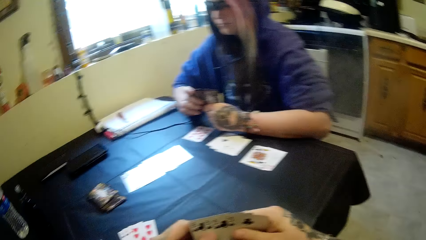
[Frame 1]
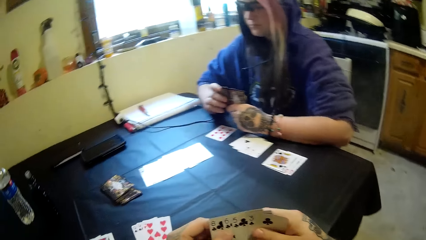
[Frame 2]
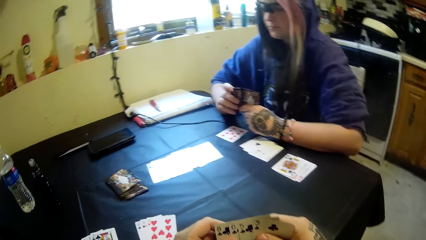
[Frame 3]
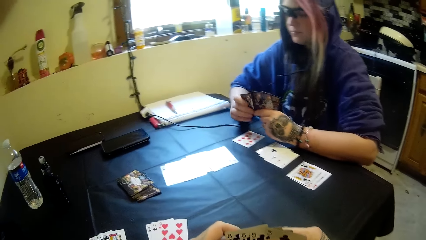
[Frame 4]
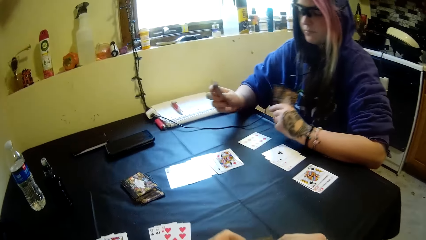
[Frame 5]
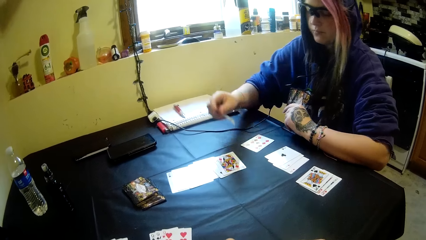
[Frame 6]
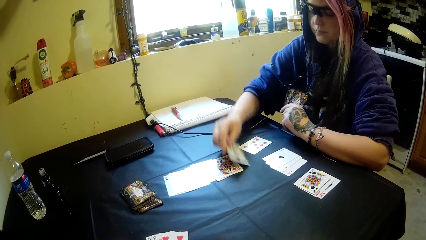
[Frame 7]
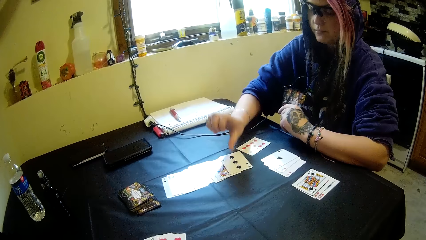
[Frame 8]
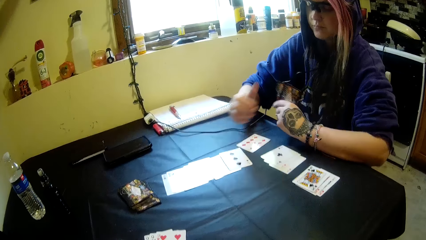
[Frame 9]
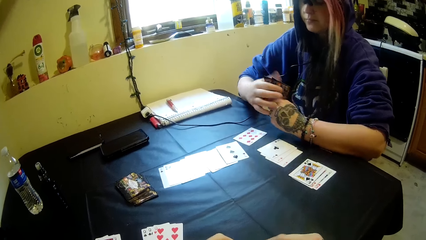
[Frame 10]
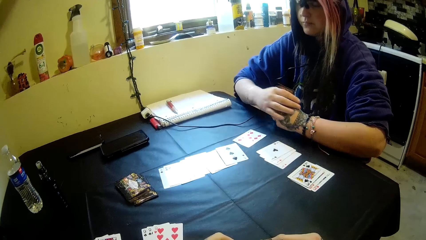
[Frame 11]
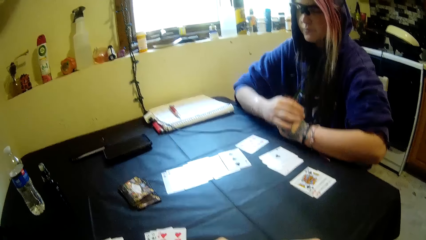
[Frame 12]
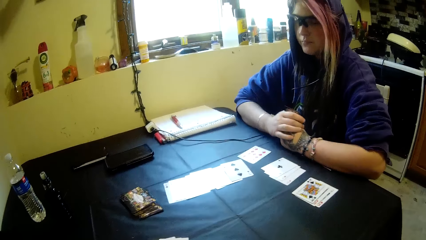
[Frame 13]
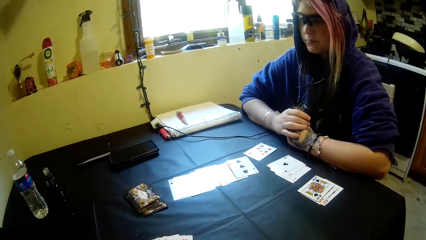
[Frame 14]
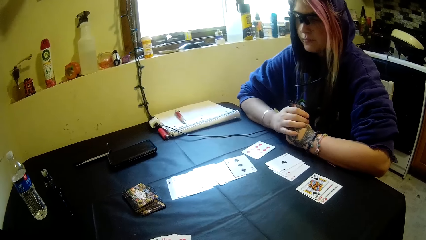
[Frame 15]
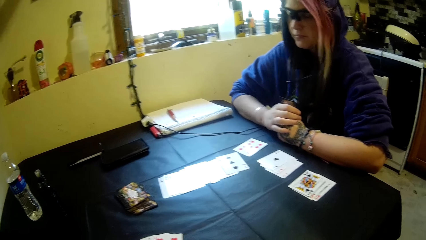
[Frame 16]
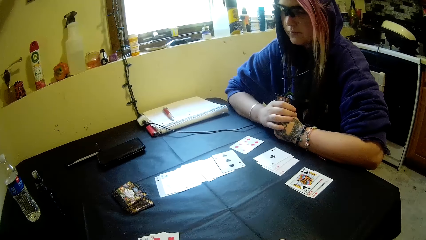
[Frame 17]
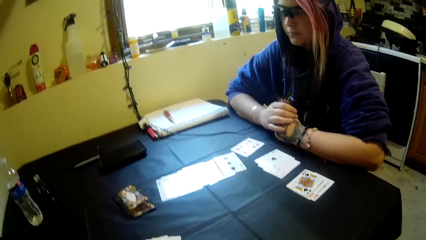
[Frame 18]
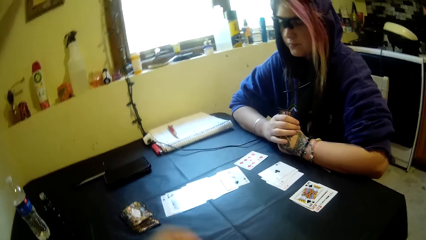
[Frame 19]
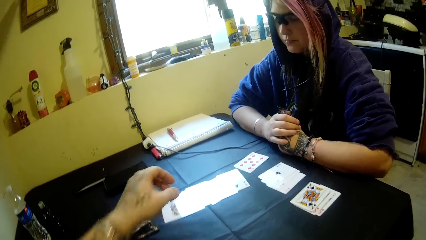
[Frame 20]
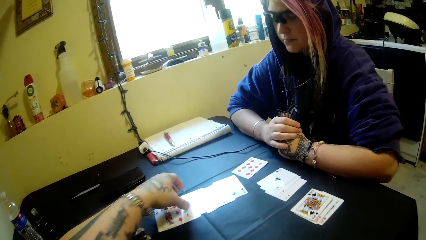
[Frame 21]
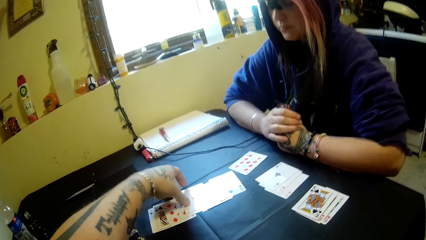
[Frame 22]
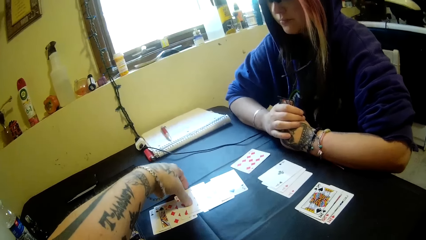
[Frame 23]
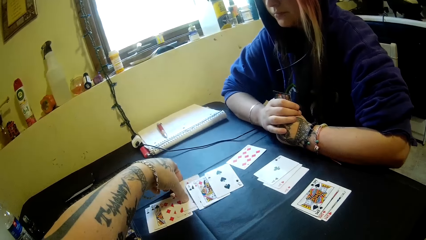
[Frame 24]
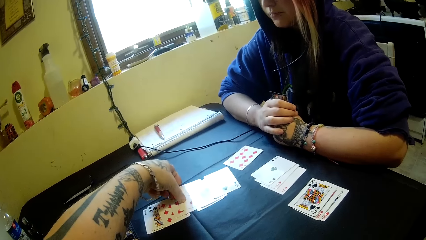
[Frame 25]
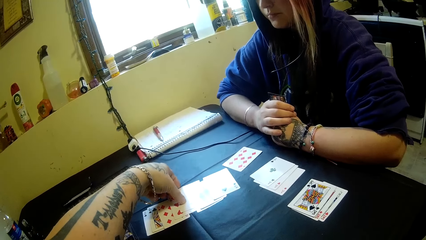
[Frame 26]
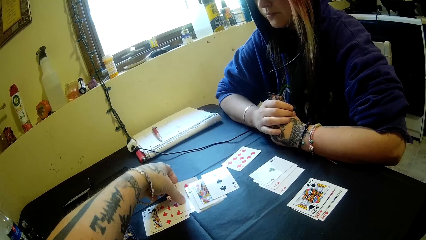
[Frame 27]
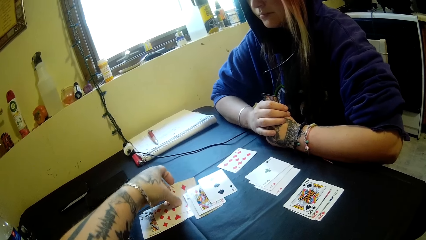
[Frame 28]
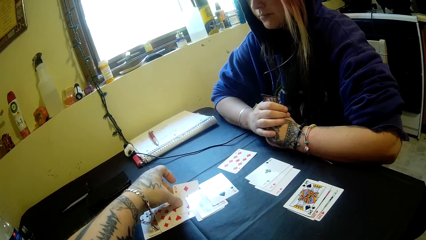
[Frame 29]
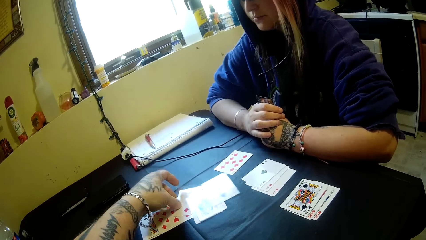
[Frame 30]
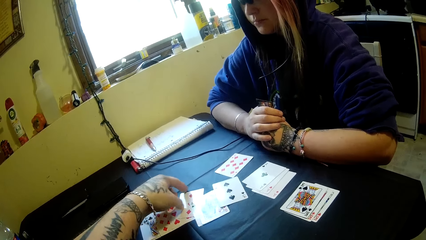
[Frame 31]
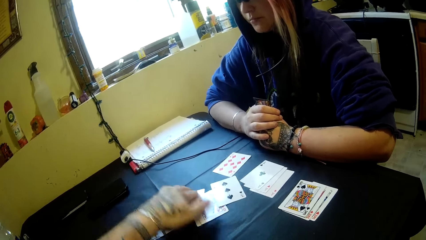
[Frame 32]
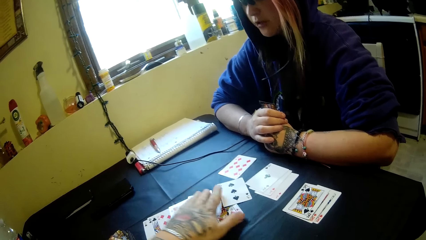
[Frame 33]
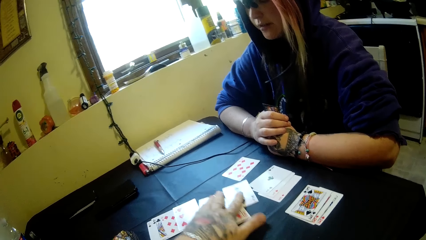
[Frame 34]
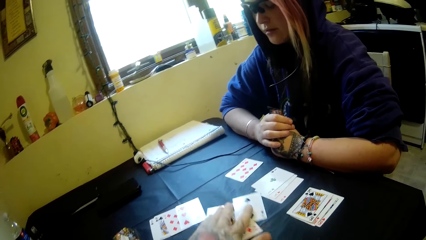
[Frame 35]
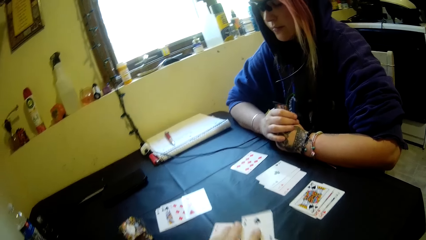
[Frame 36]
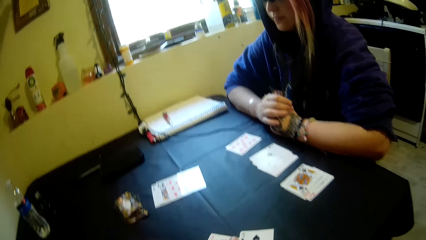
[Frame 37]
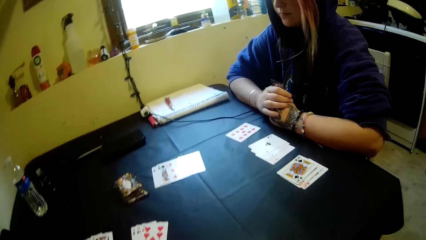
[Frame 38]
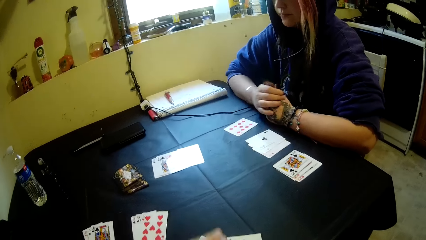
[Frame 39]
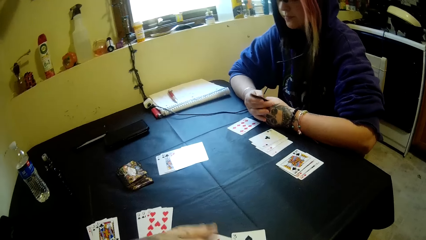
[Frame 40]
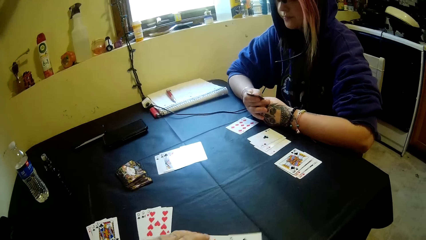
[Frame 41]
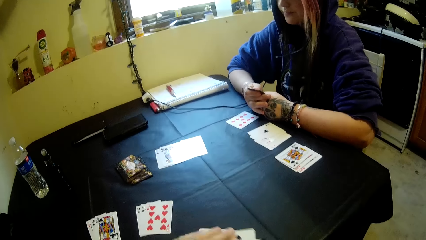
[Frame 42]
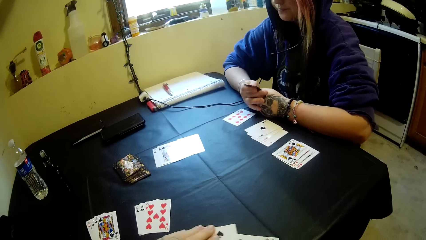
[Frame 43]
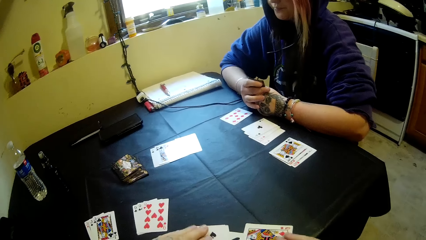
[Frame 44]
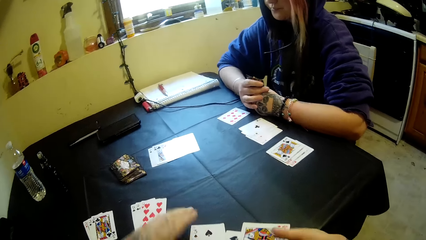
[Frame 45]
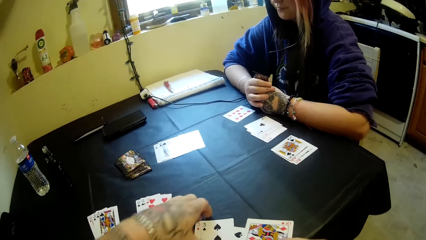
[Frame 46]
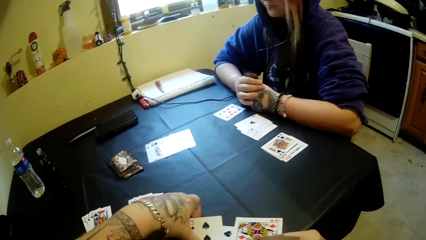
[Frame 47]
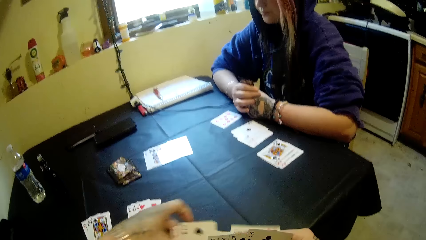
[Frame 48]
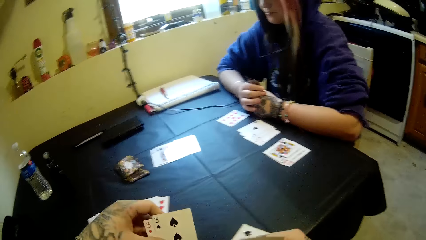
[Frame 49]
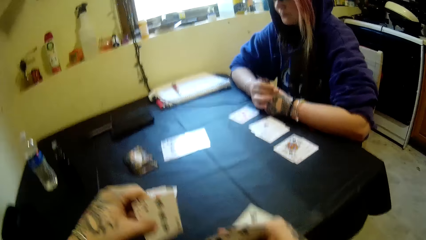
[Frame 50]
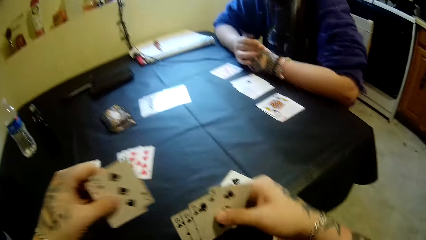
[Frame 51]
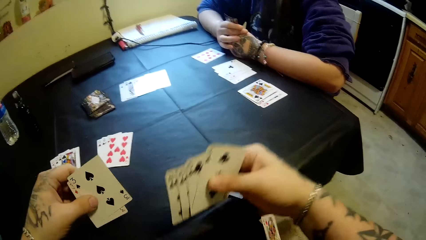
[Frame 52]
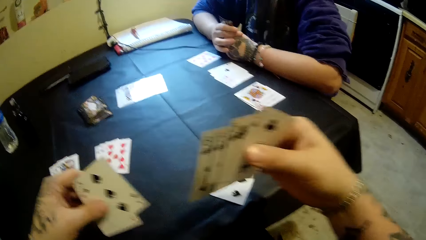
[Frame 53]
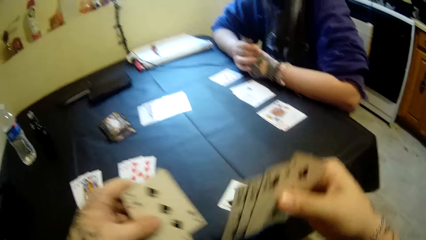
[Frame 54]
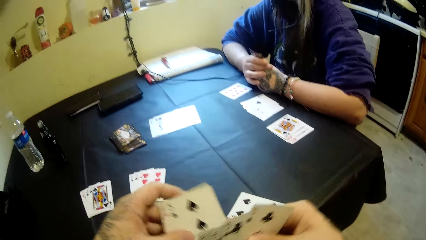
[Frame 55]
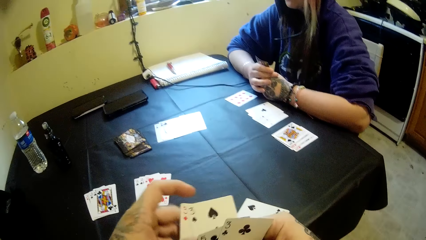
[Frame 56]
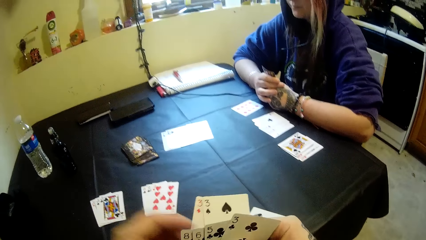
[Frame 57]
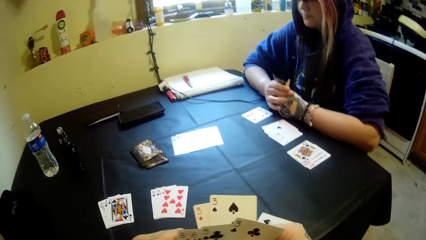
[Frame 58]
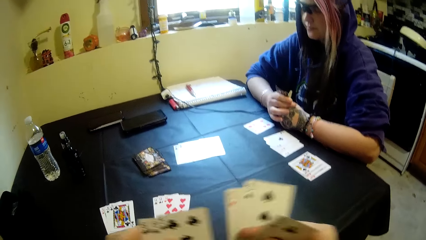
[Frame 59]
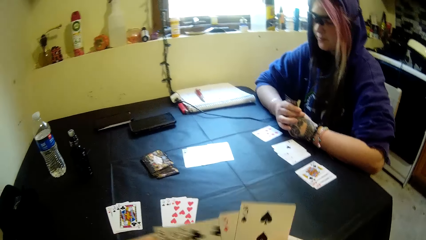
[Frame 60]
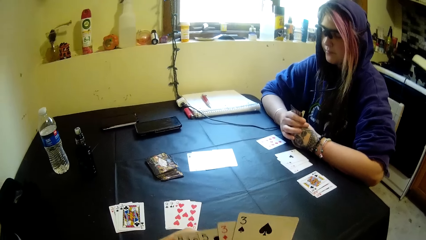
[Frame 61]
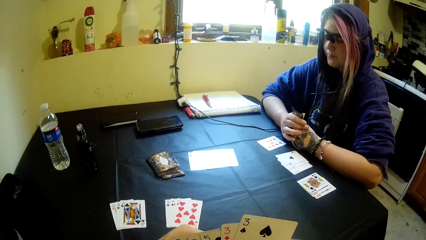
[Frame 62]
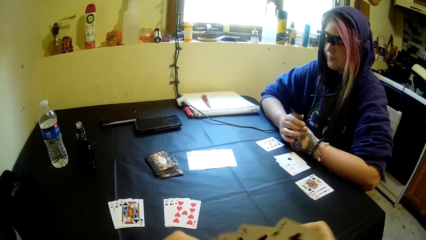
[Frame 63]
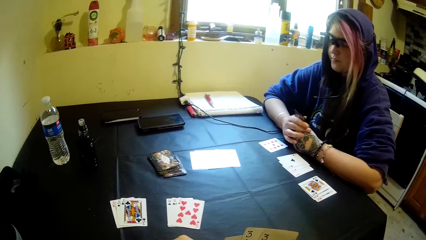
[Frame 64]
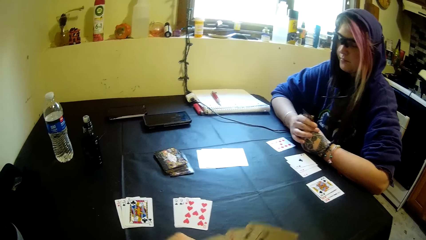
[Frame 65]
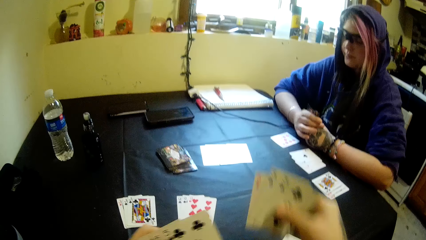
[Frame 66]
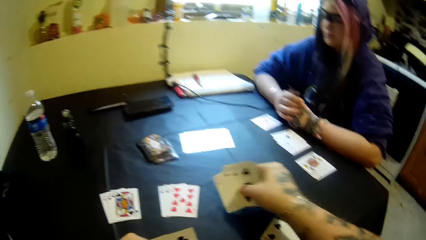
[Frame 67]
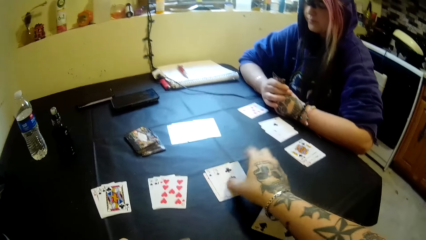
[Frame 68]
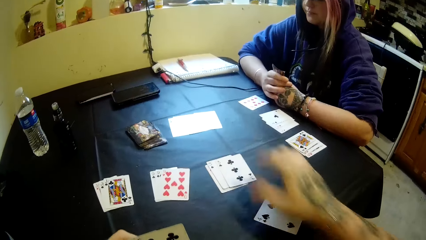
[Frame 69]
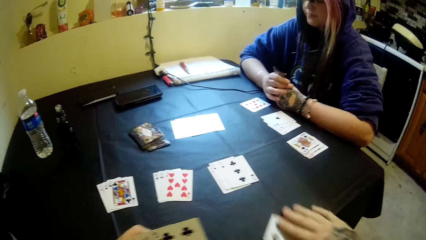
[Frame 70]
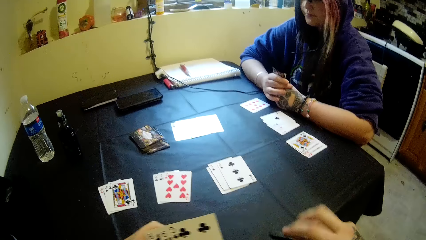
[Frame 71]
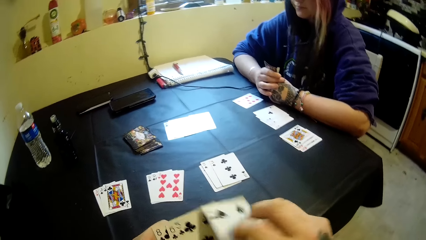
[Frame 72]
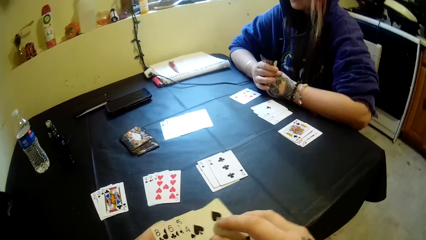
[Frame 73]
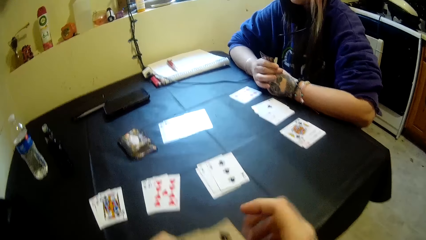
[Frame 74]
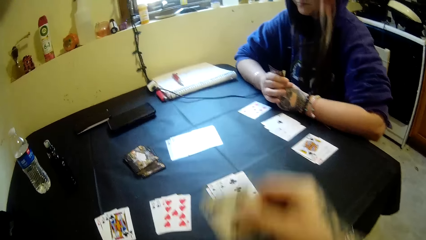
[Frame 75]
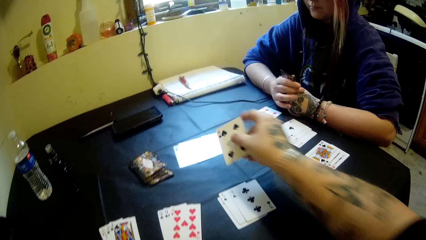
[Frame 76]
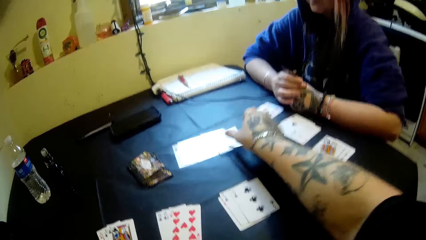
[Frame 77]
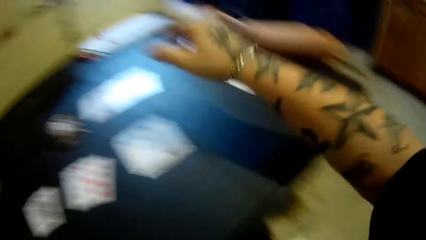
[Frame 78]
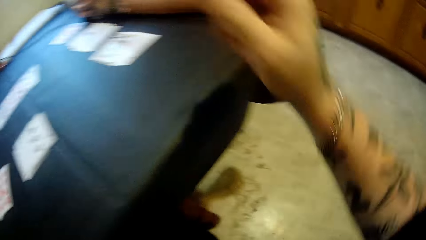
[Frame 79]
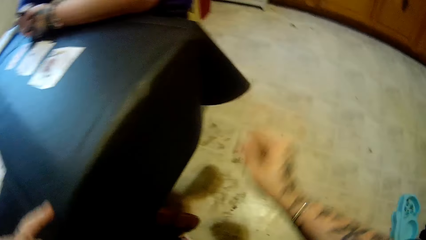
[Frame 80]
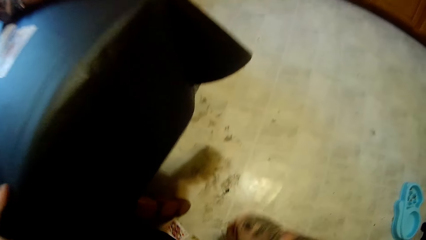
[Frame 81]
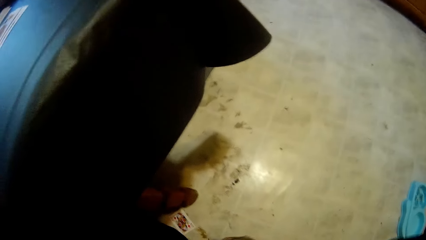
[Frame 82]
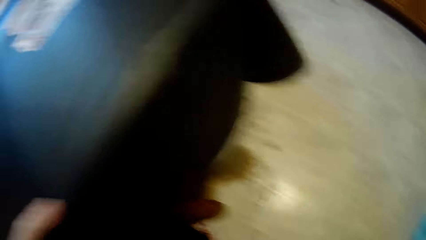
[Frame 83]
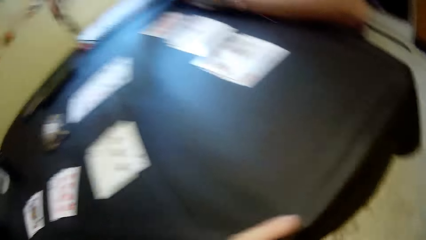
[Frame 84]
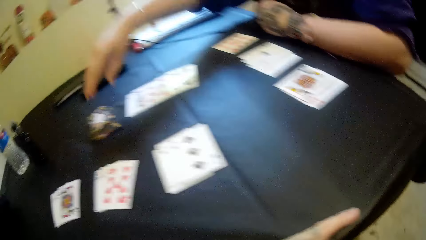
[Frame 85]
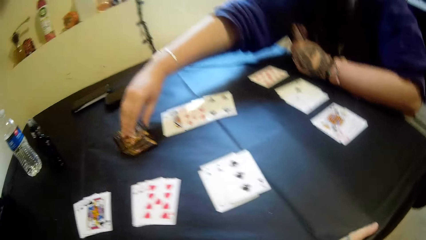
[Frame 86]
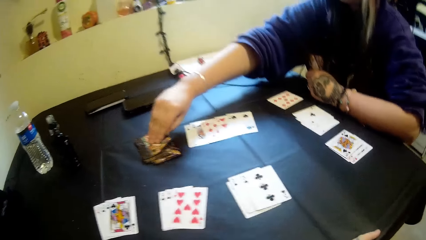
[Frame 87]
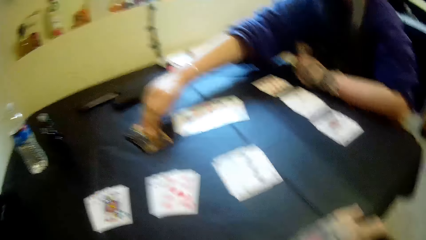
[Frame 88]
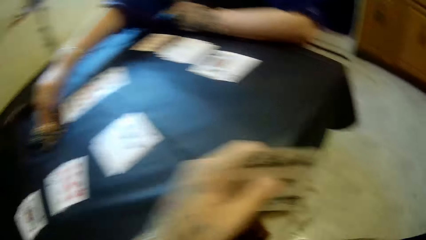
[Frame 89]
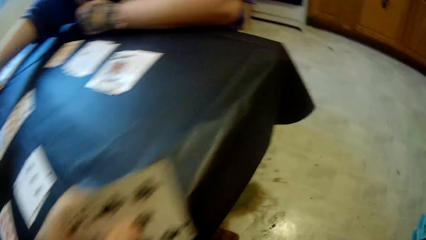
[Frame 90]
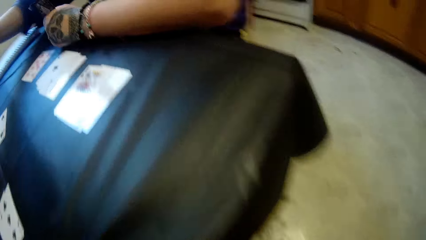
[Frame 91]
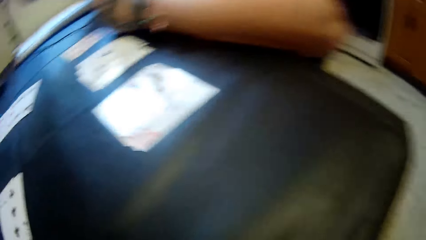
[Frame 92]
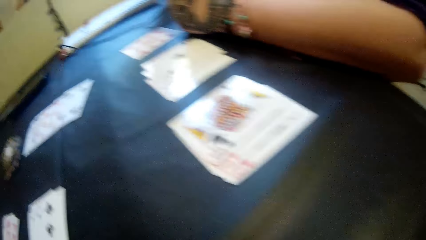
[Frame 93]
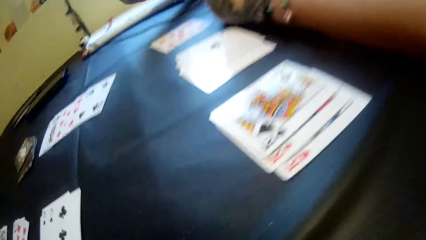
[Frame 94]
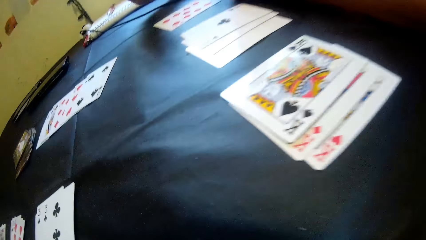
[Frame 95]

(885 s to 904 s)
The camera wearer smokes. A woman drops a card on the table. The woman holds the hands. The camera wearer picks some cards from the table. They drag a playing card on the table and select the playing cards. They drop some cards on the table. They pick a card from the table and drop a card on the table. The woman picks a playing card.
